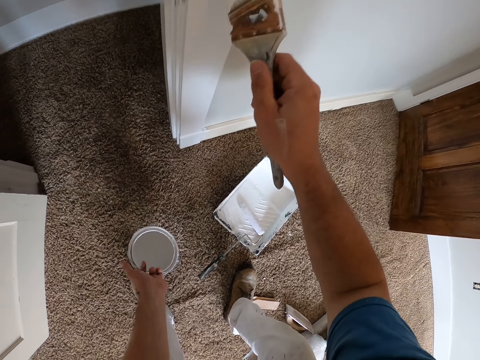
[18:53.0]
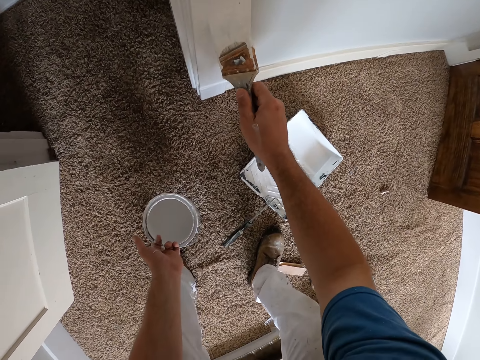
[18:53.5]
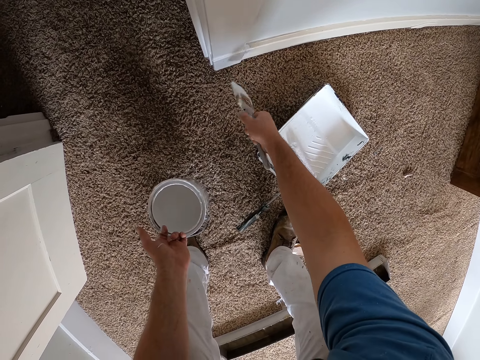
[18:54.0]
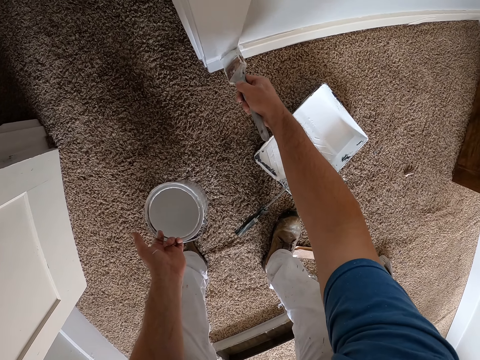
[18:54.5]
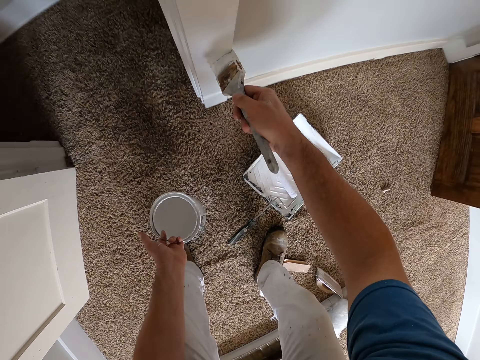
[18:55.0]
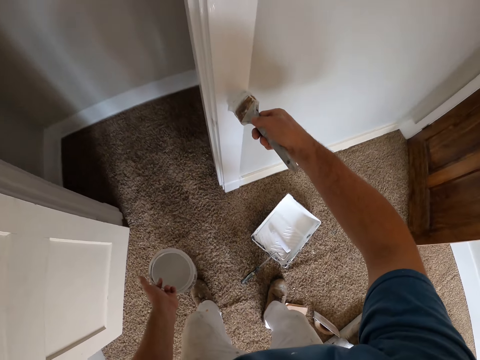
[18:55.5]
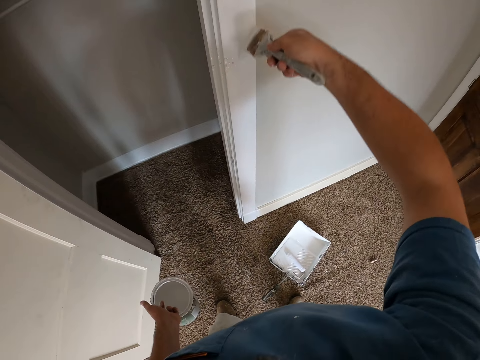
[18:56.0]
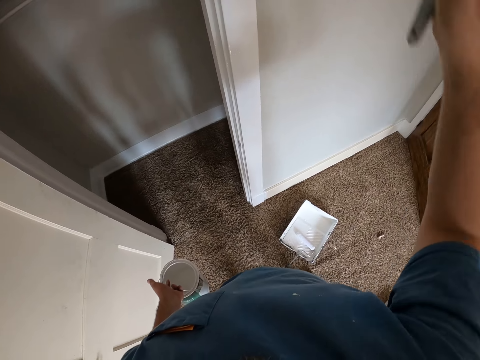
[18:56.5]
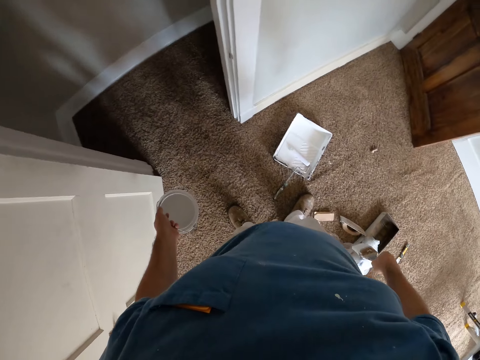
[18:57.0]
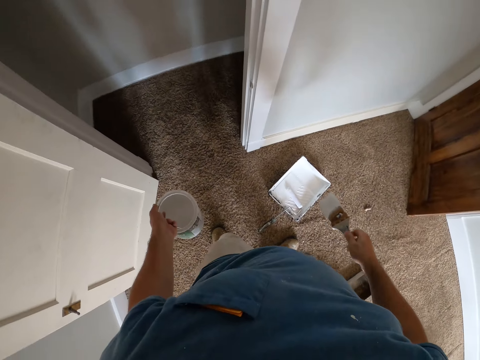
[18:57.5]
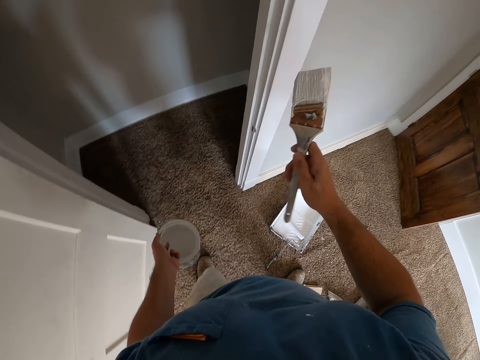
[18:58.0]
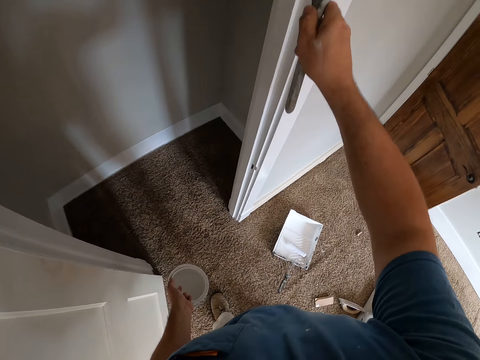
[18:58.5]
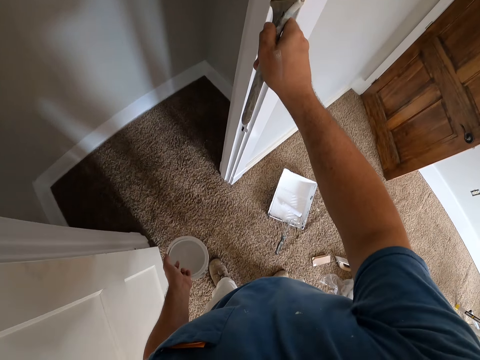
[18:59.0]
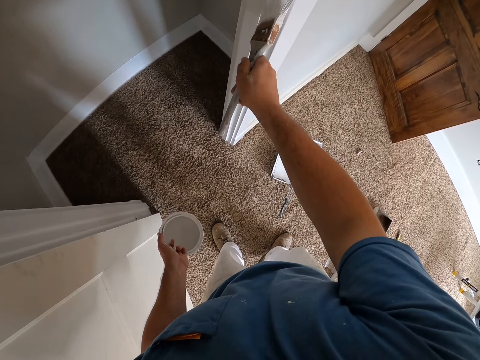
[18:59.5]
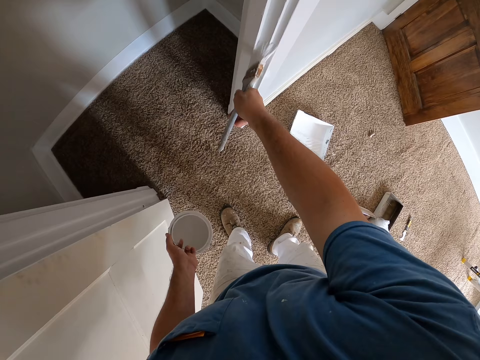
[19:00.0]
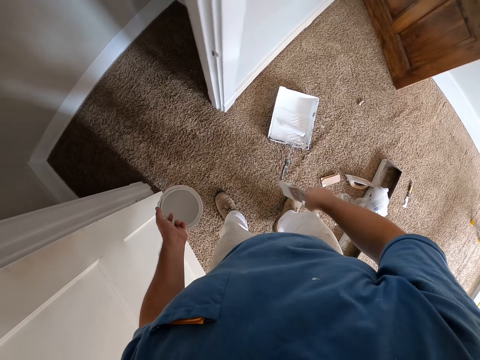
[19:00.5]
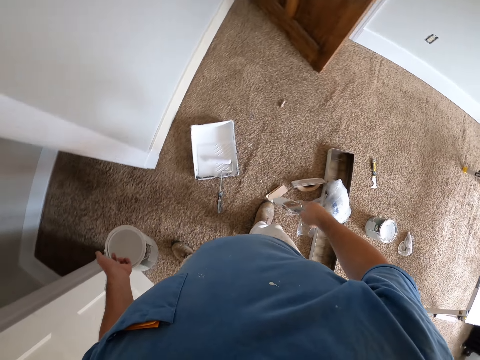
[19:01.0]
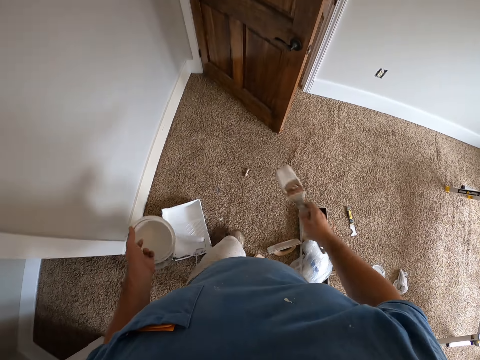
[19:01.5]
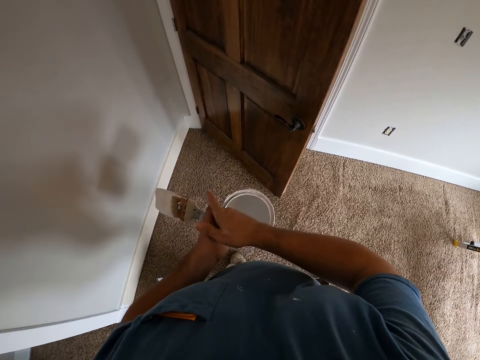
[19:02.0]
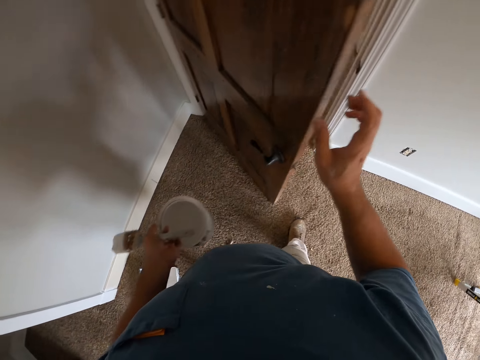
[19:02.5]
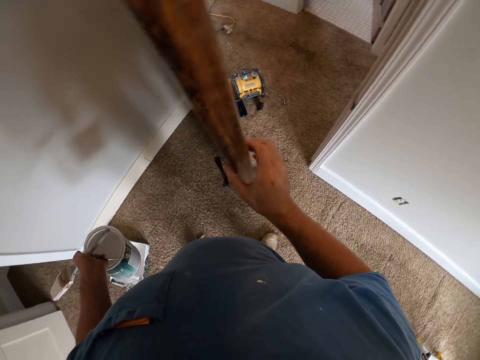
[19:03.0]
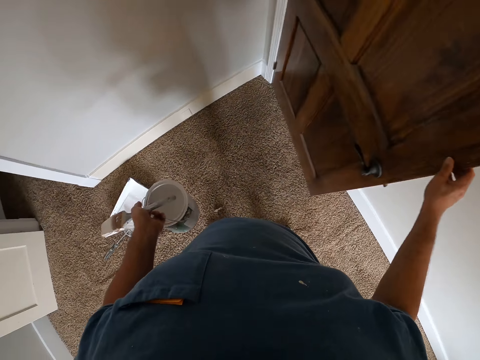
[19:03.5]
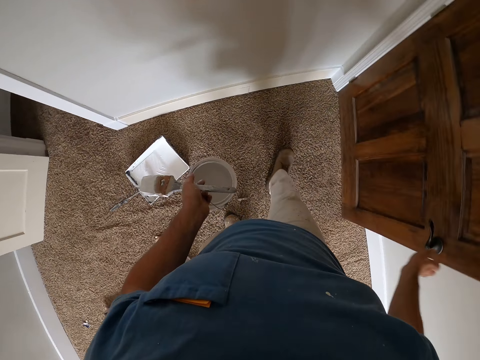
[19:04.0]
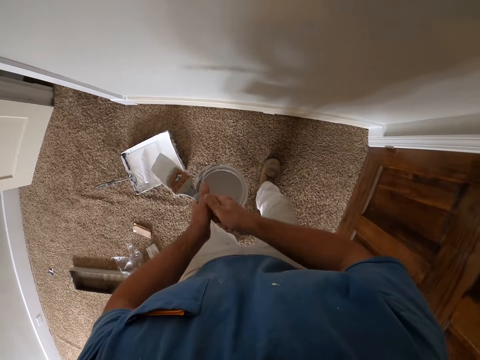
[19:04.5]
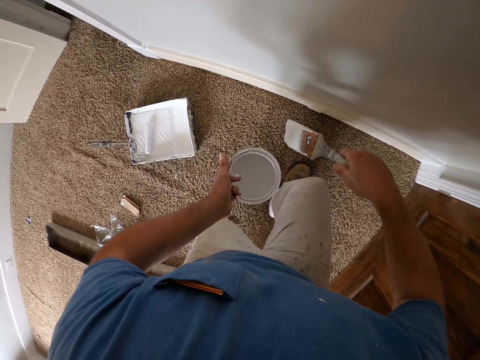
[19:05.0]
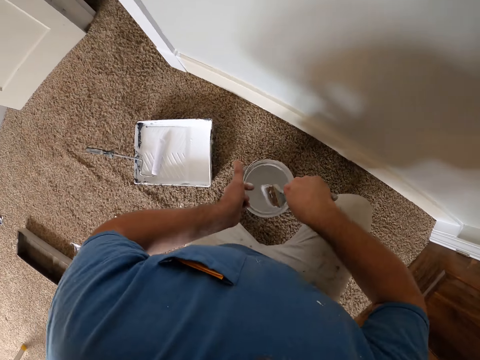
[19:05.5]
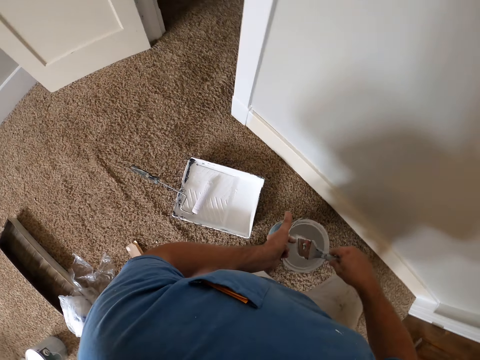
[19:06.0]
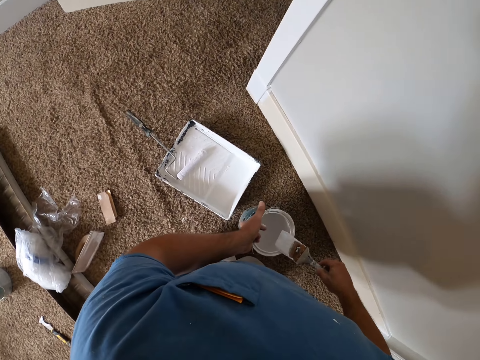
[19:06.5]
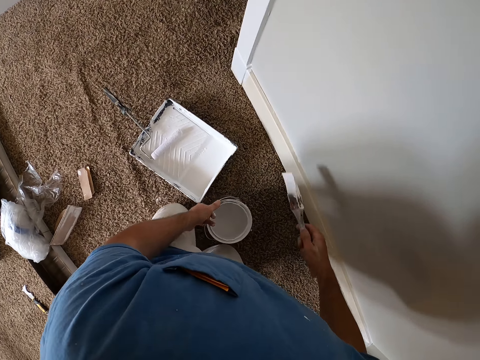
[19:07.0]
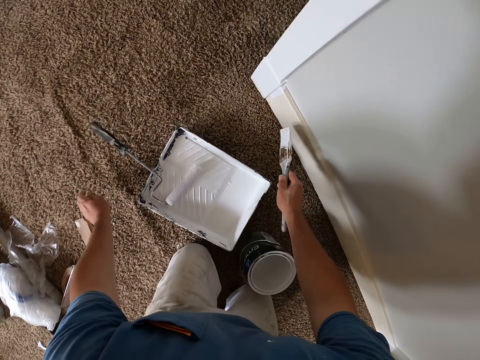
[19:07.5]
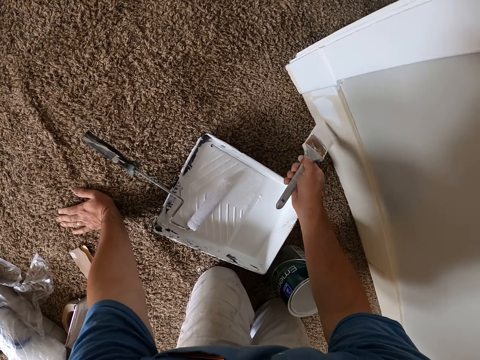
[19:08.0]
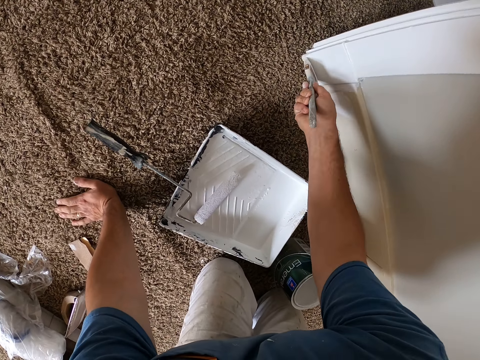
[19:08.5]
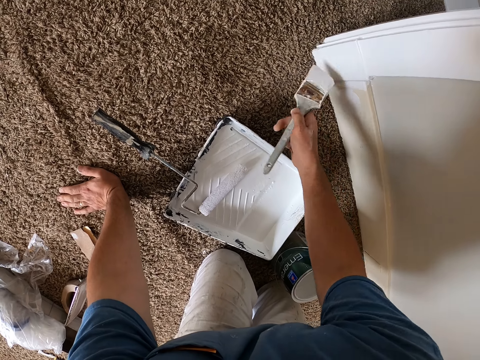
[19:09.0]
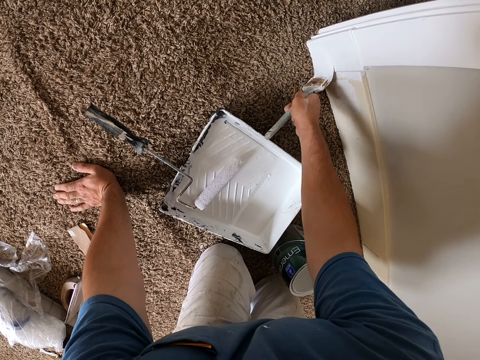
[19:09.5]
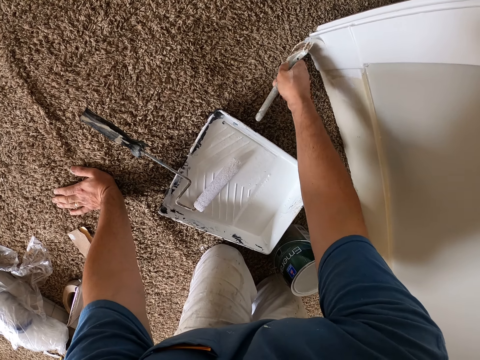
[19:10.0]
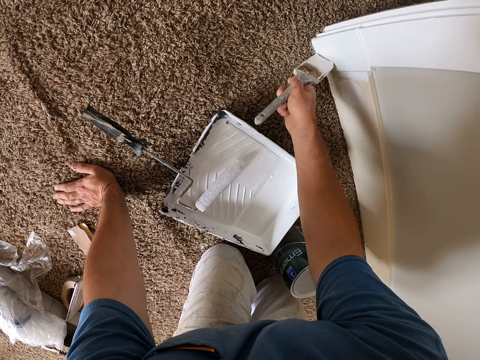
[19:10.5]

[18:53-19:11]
The camera wearer stops painting the door frame with a paint brush. He paints the door frame with the paint brush. He stops painting the door frame with the paint brush. He walks around the room. He moves the paint brush to his left hand. He closes the door with a hand. He moves the paint brush to his right hand. He kneels on the floor. He dips the brush into the paint container. He paints the wall with the paint brush. He holds the floor with a hand. He paints the door frame with a painting brush.

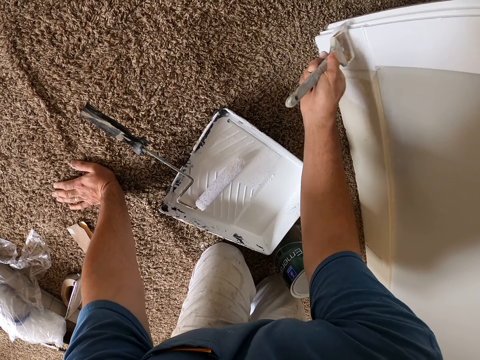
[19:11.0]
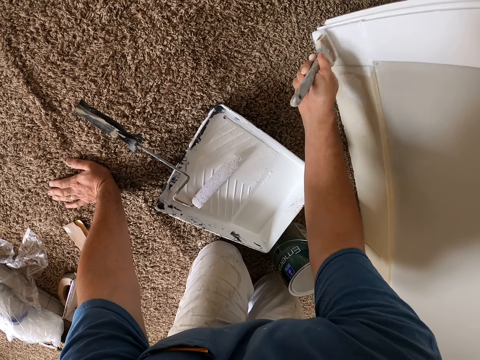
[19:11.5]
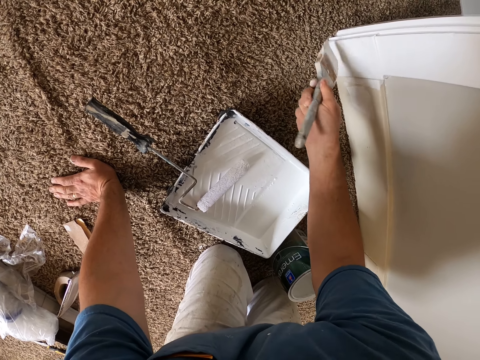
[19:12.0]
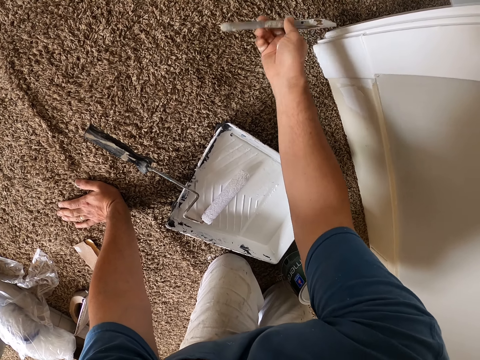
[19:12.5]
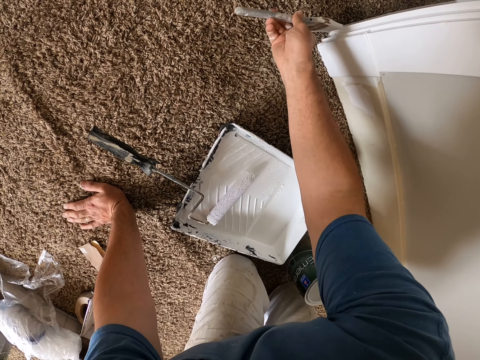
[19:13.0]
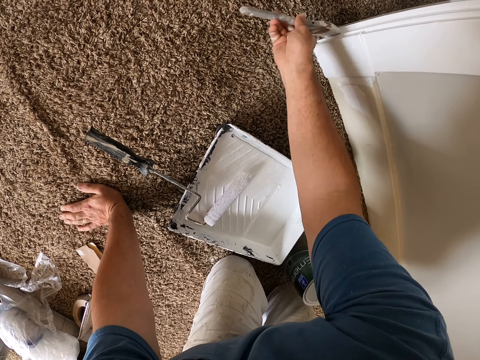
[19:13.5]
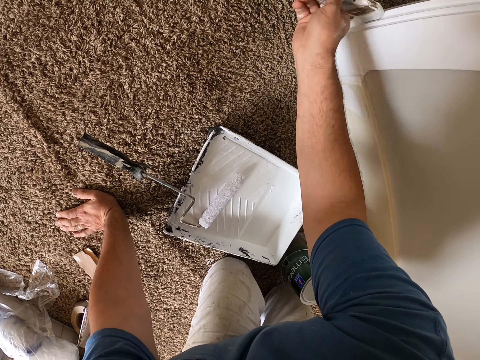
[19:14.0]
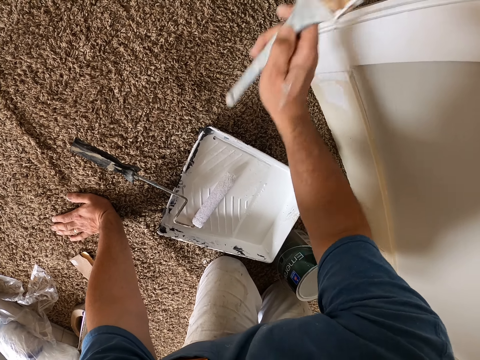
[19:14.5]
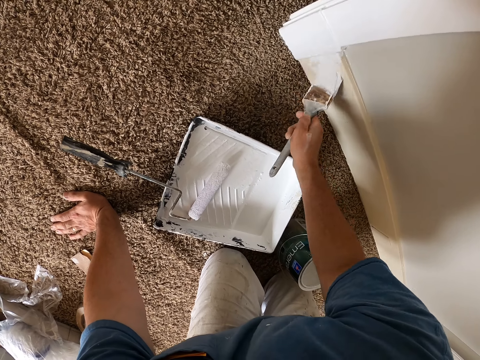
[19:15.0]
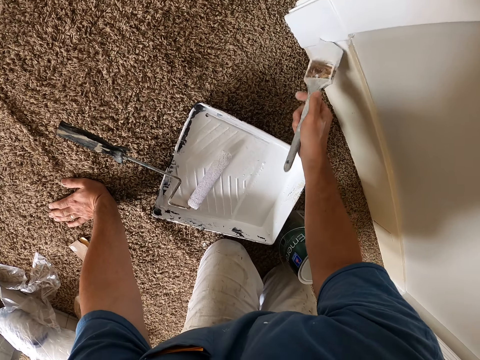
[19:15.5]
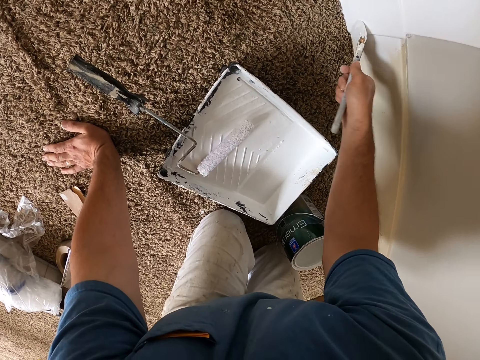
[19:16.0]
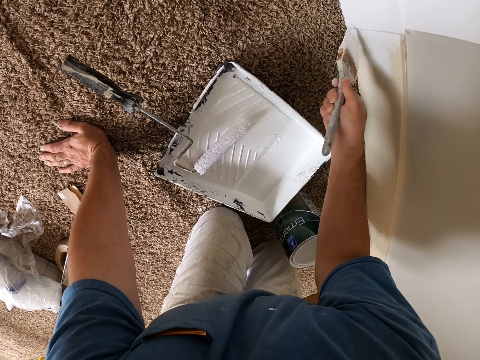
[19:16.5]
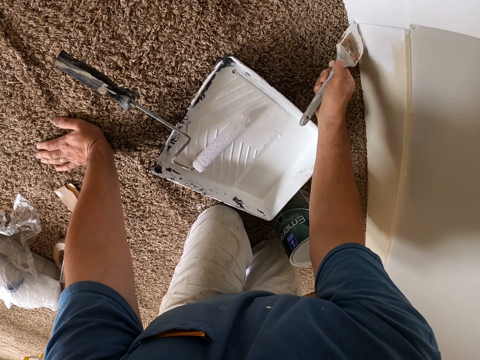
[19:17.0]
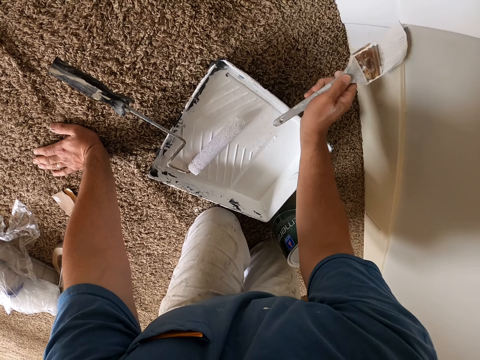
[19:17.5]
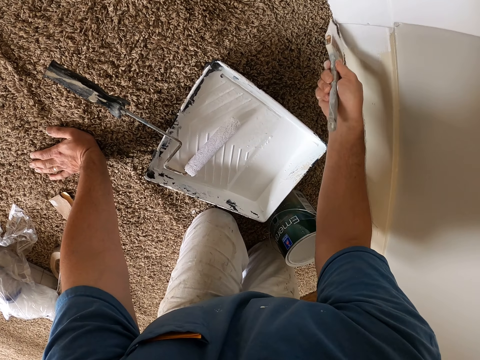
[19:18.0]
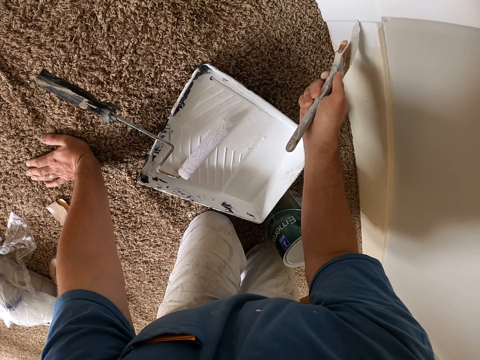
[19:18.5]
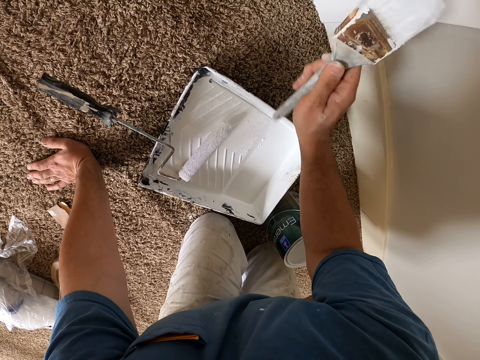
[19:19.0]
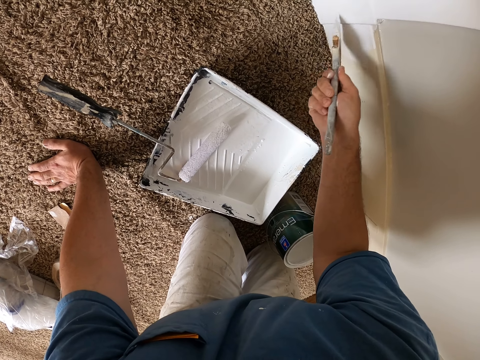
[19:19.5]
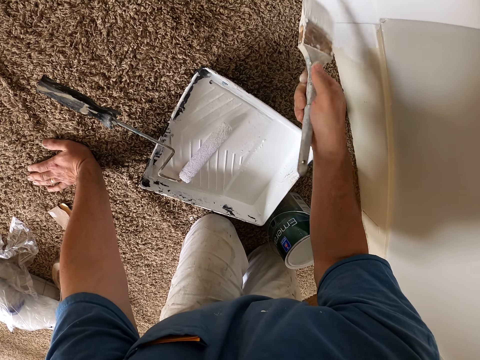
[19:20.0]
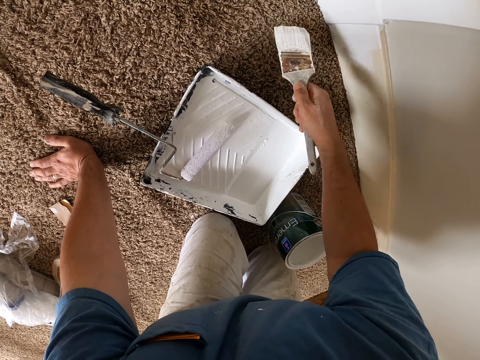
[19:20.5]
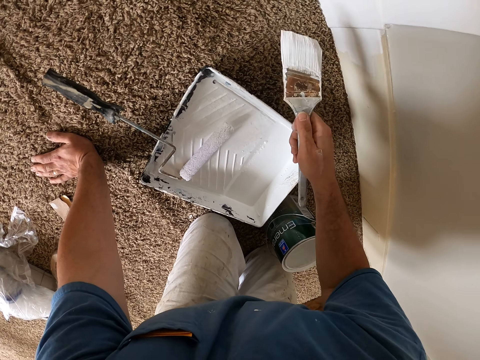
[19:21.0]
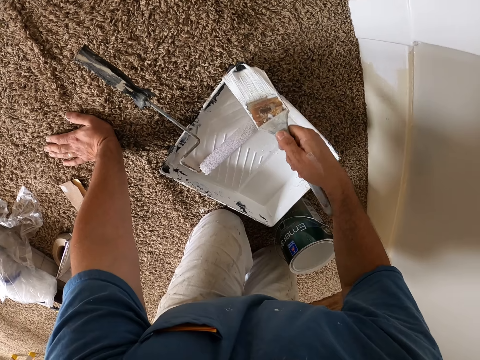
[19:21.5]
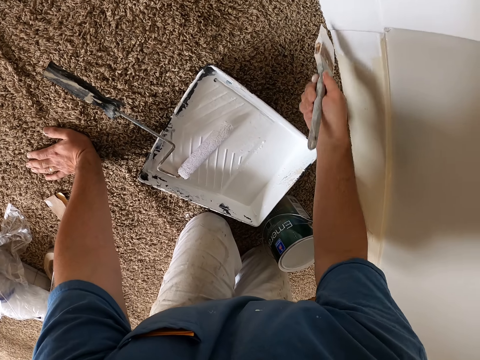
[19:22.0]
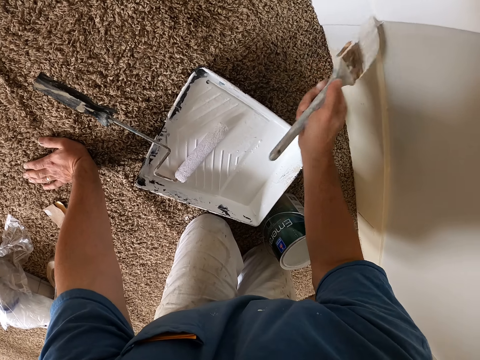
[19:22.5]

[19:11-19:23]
The camera wearer stops painting the door frame. They paint the paint tin. They paint the door frame with a painting frame.
